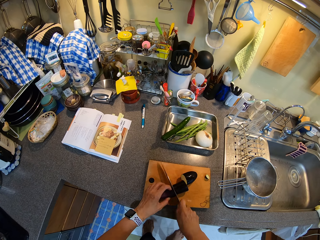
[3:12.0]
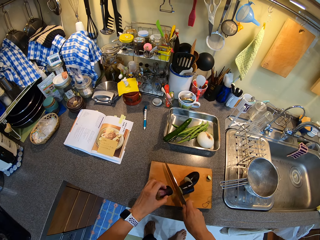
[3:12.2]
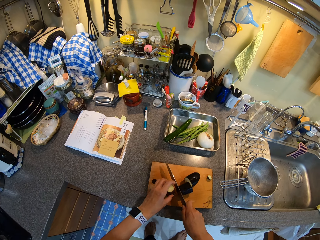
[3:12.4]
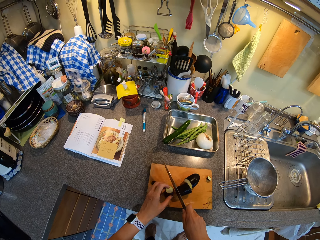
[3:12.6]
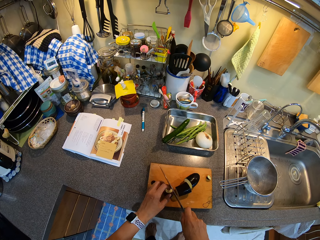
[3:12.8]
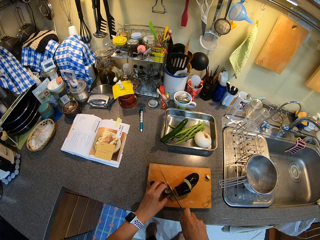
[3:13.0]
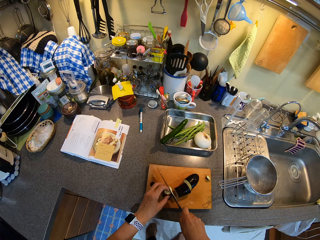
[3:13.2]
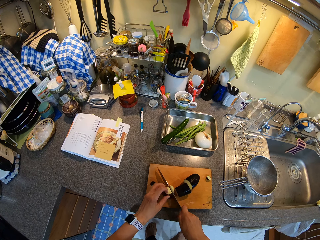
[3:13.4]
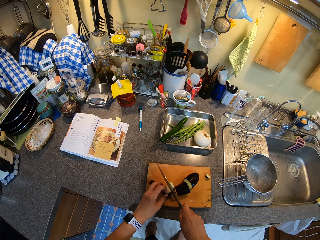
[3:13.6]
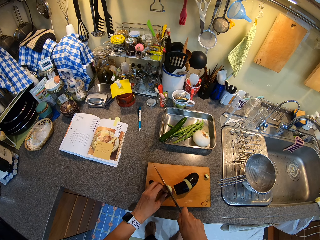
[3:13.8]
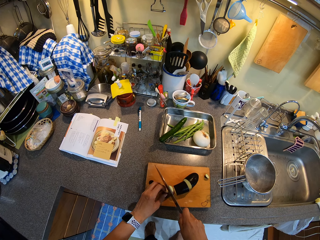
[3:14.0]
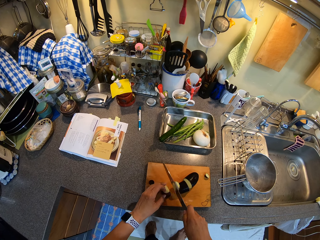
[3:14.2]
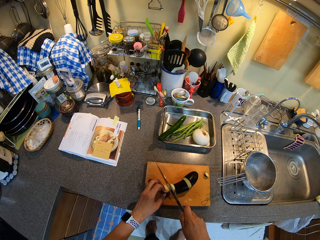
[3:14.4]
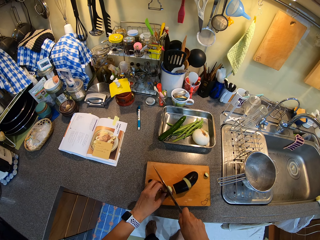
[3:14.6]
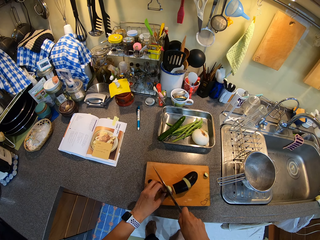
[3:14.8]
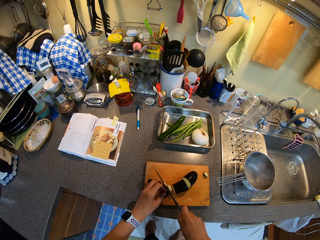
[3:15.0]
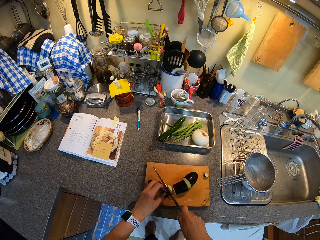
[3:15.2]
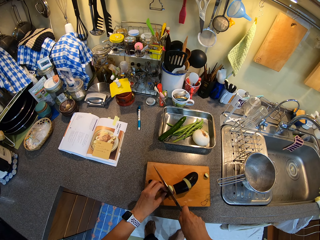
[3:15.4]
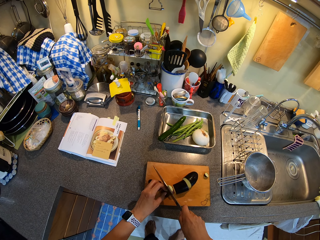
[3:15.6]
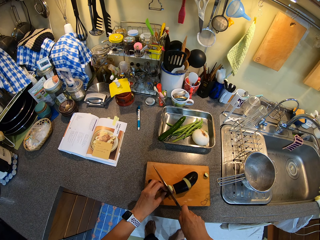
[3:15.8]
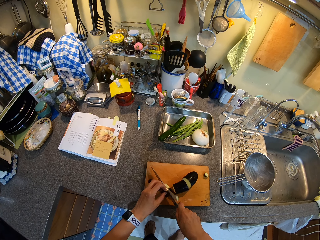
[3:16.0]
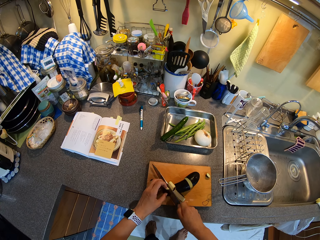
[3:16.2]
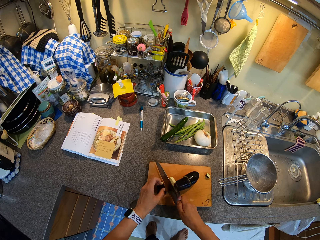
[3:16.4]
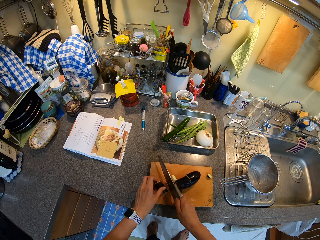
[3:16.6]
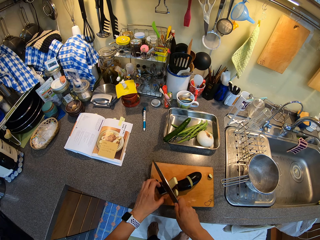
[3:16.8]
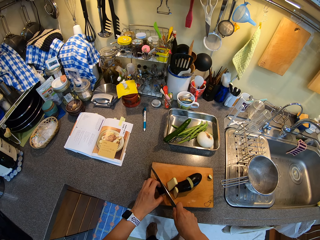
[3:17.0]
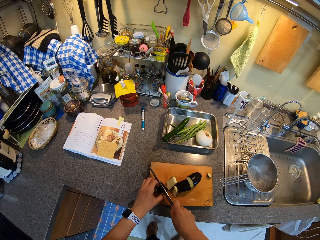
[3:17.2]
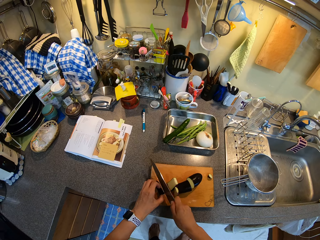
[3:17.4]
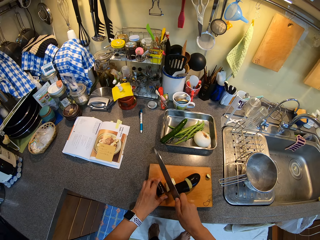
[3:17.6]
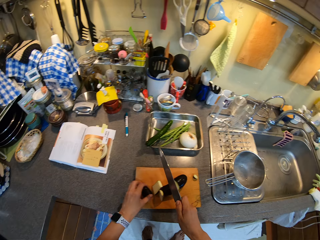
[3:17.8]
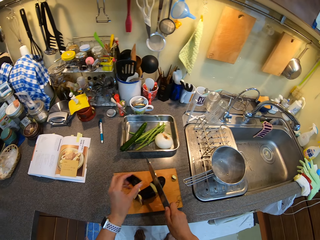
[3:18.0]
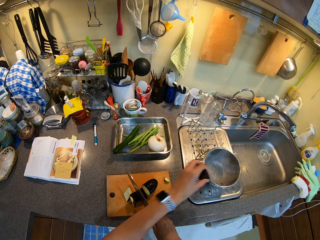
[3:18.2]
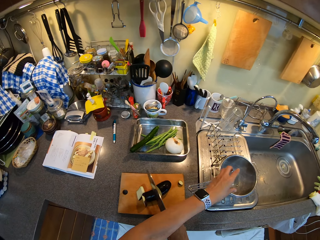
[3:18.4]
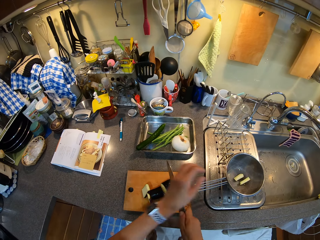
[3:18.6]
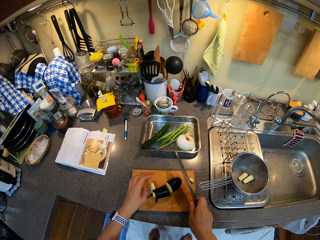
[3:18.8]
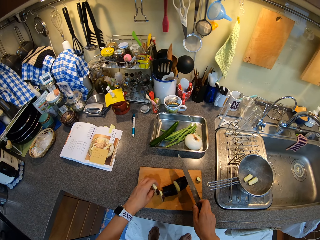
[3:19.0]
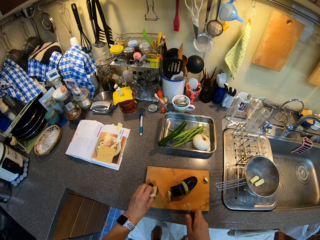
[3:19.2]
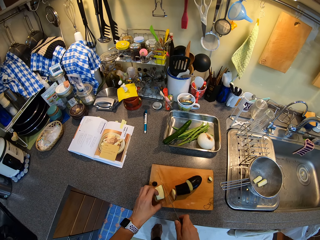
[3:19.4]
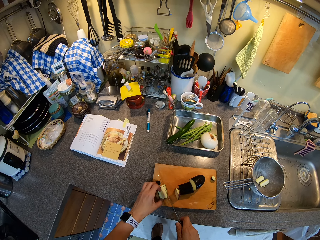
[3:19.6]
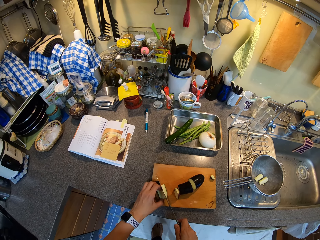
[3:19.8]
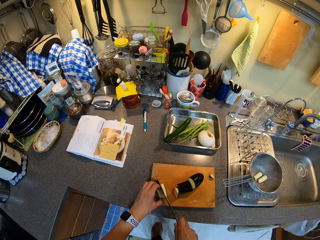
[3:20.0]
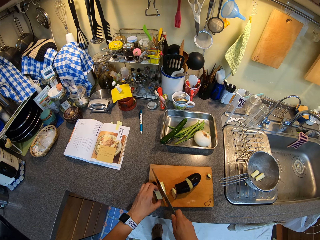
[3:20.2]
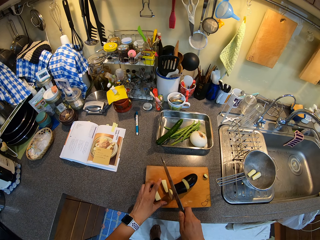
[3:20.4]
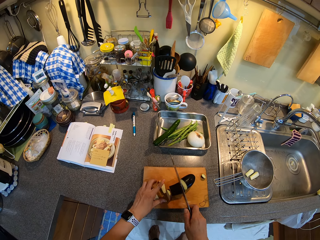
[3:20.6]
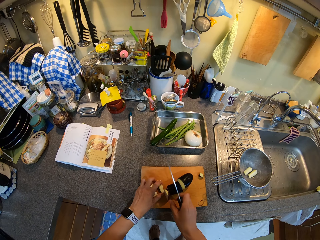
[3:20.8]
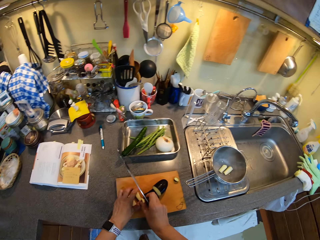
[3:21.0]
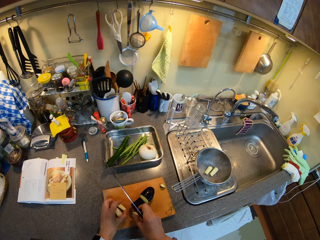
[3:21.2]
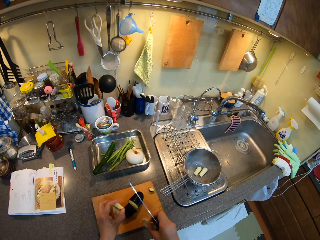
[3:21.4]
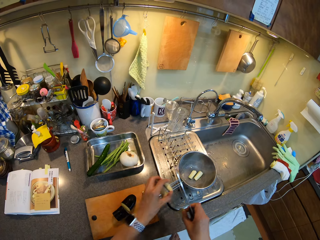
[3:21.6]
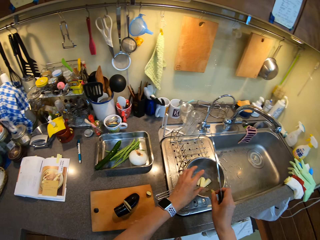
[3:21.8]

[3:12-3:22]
The camera wearer picks eggplant or cucumber pieces. They put the eggplant pieces in the cooking pot, move an eggplant piece on the chopping board, and cut the eggplant piece. They pick eggplant pieces.

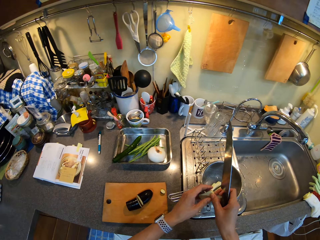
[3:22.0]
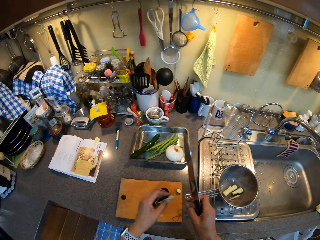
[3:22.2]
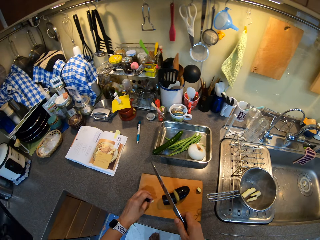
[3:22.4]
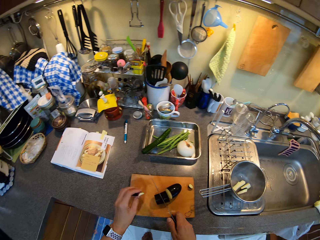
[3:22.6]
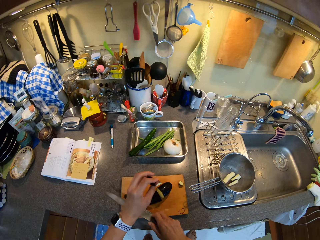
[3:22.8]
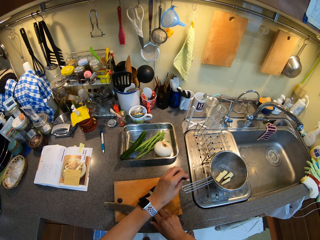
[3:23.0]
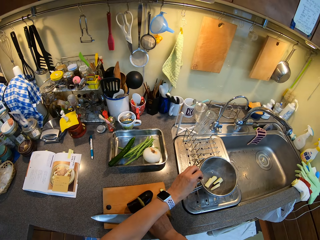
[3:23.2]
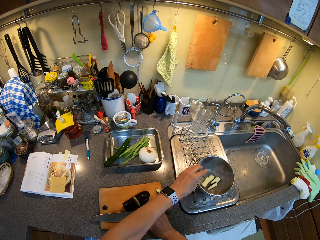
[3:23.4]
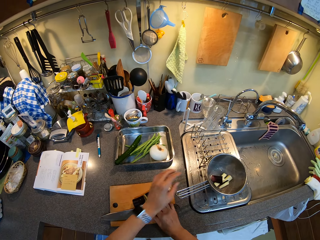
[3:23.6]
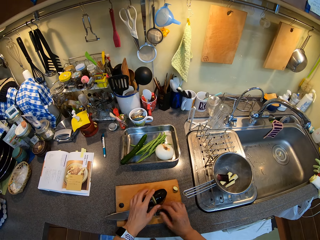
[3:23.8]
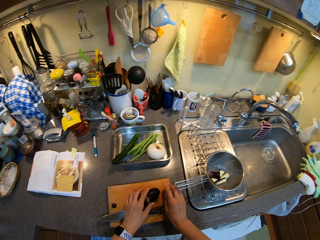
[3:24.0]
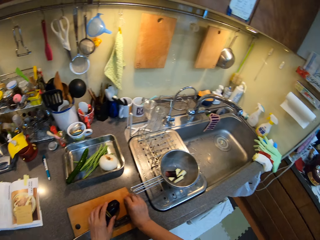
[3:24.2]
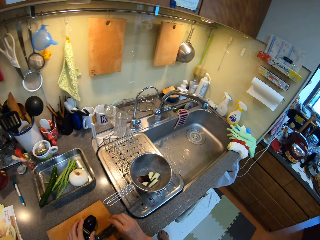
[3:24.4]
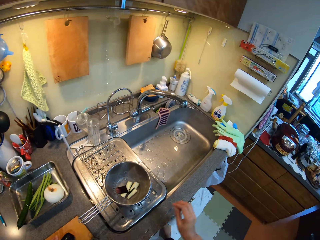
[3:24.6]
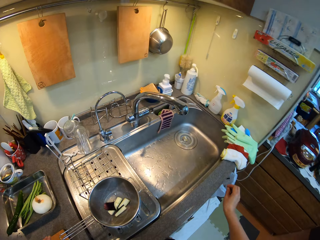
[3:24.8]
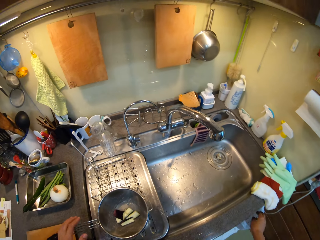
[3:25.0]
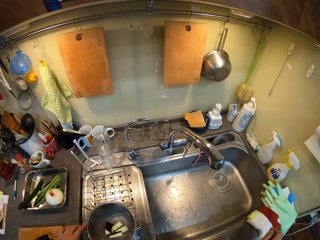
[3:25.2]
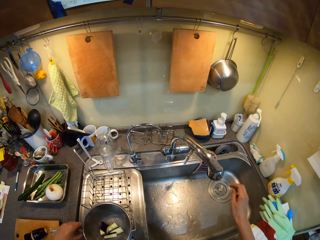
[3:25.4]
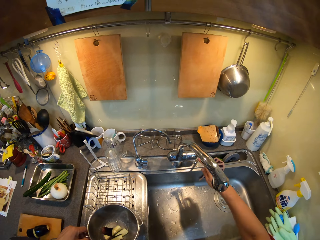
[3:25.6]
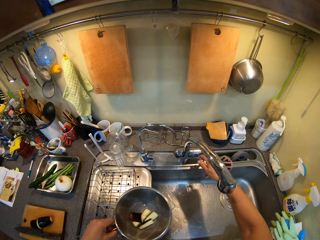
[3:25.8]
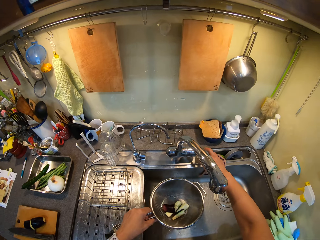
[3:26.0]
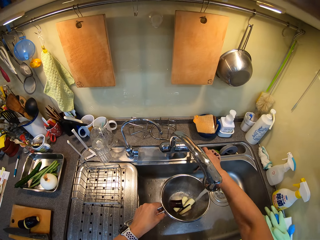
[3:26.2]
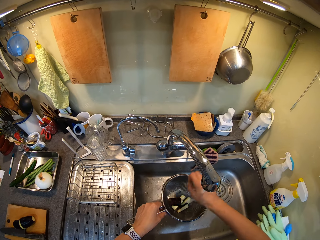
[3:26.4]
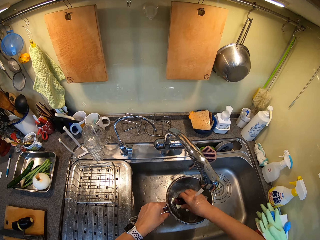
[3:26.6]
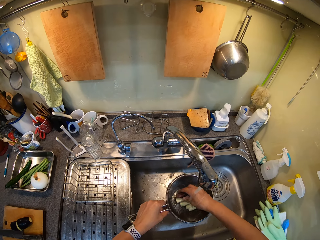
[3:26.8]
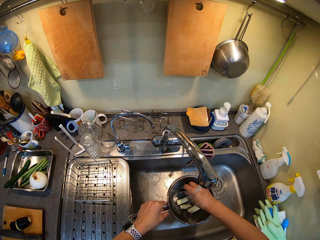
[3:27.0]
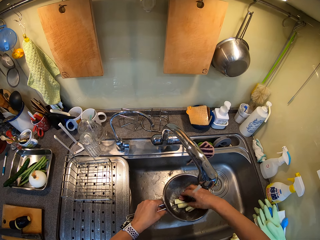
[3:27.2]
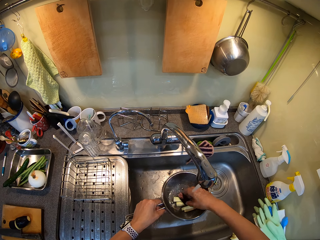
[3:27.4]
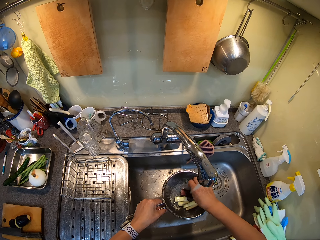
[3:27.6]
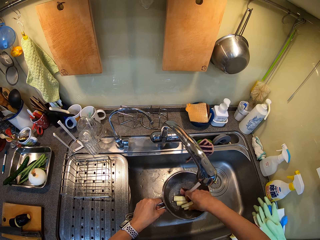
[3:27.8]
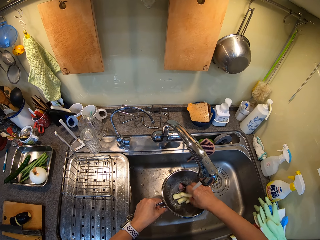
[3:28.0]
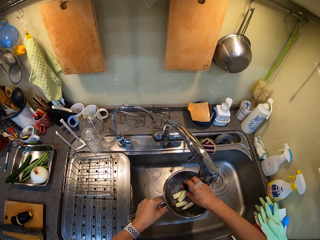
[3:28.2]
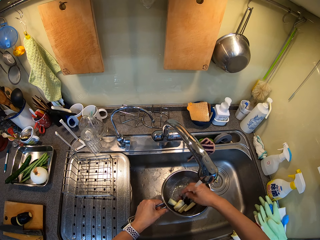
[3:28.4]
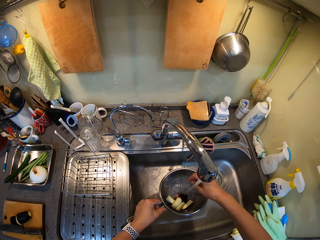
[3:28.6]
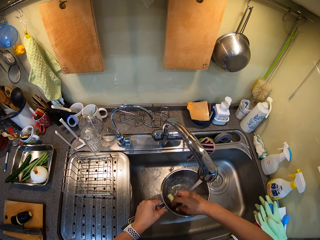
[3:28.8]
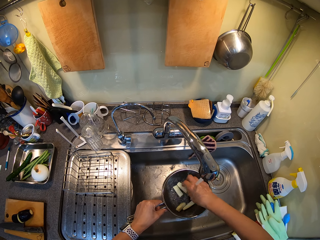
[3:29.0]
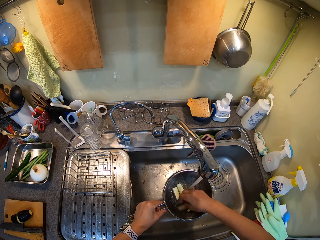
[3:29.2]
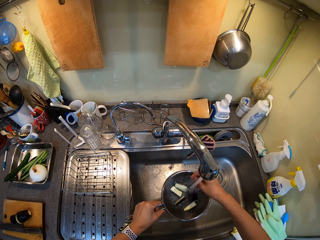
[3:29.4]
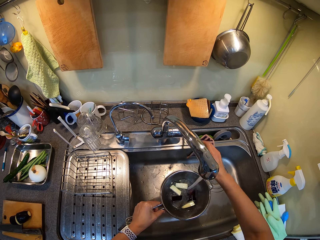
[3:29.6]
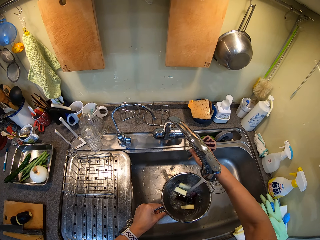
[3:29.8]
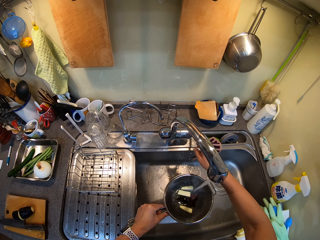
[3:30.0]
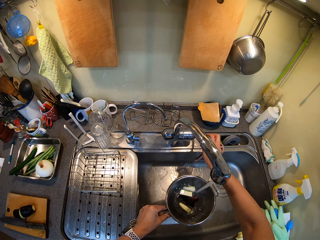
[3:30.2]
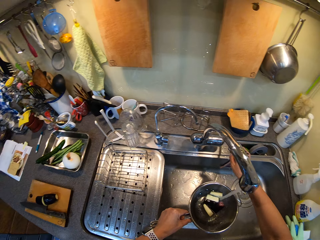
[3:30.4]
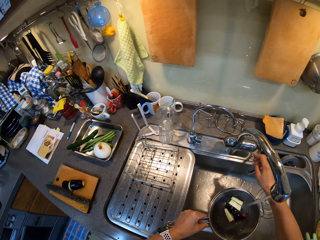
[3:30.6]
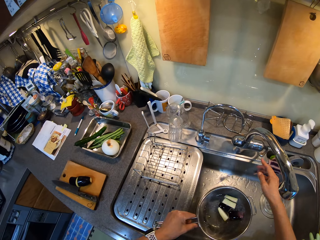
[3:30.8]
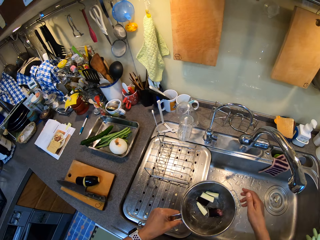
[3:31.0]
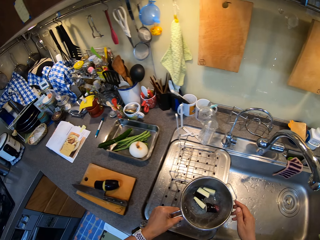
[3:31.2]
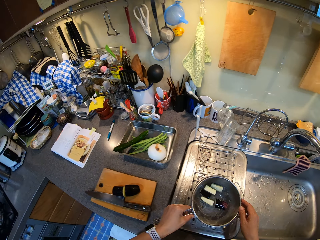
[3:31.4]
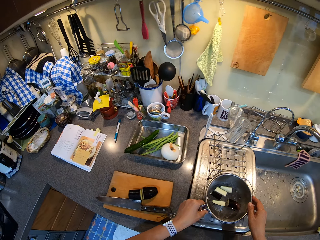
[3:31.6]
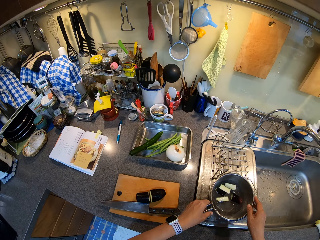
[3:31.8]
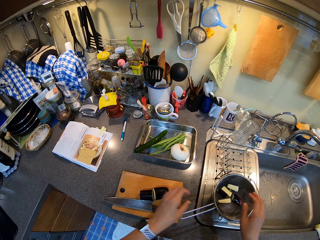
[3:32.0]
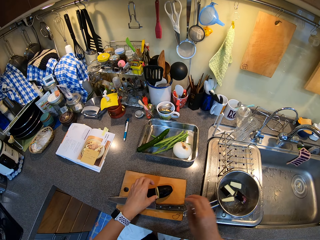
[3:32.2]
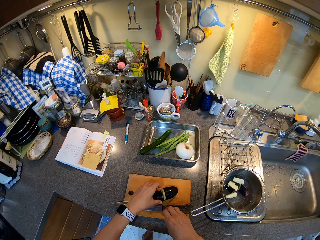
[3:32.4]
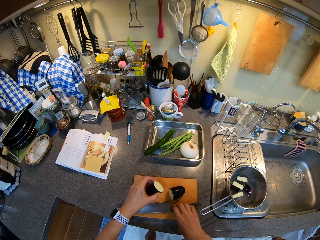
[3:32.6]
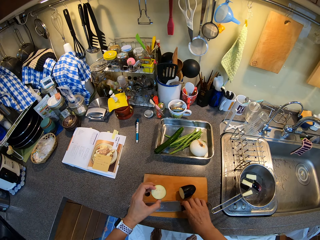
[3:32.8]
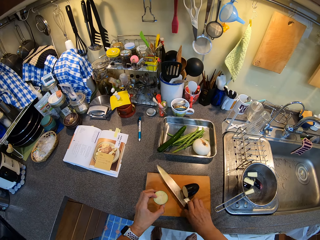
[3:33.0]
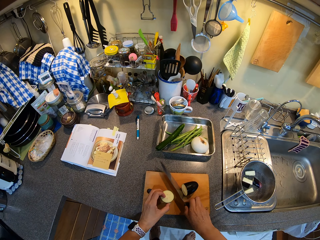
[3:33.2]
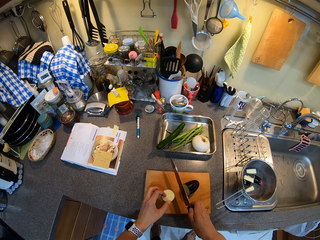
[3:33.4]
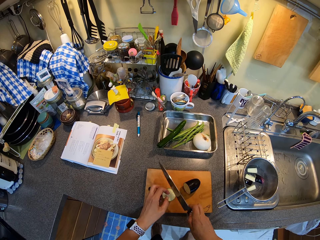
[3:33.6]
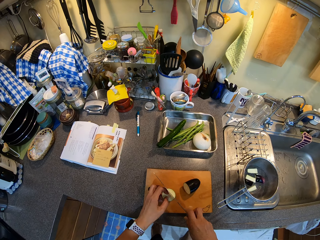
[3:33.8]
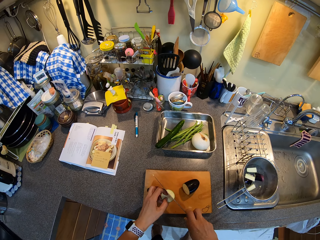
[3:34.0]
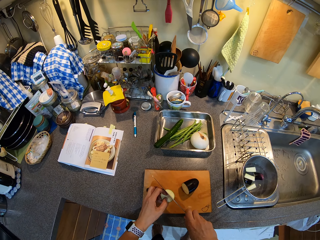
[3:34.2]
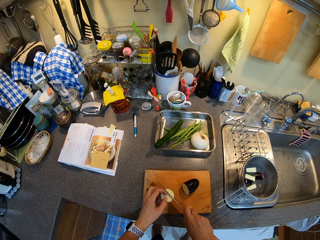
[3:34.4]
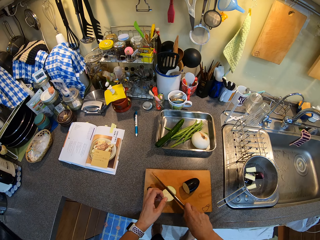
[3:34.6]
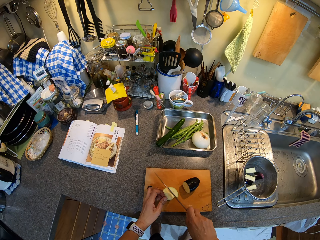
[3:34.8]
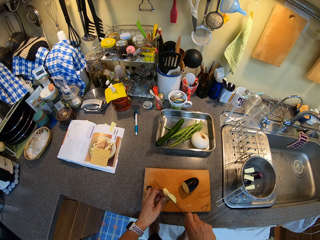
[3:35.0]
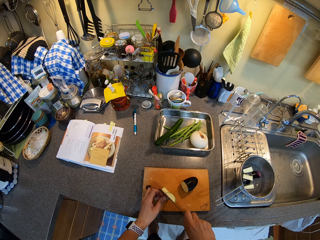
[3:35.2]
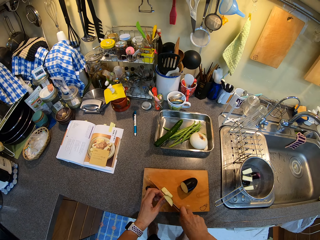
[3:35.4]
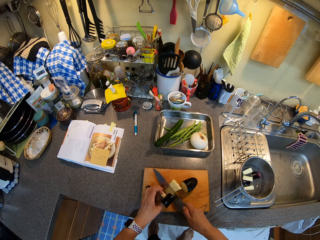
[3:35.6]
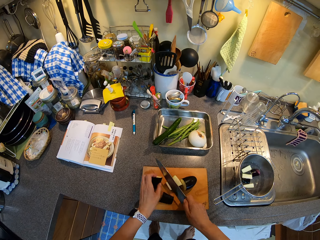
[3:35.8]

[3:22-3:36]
The camera wearer puts the eggplant or cucumber pieces in the cooking pot, passes an eggplant piece to the left hand, and places the knife on the chopping board. They put the eggplant piece in the cooking pot and move the eggplant pieces. They walk in the kitchen and pick the cooking pot. They put a cut cucumber in the bin. They open the tap and put water in the cooking pot. They put the pot in the sink. They touch the eggplant pieces. They clean the cucumber. They close the tap and place the cooking pot on the sink. They pick the knife and eggplant, place the eggplant on the chopping board, and chop the eggplant.
